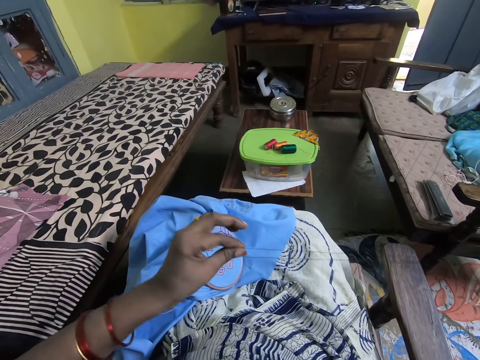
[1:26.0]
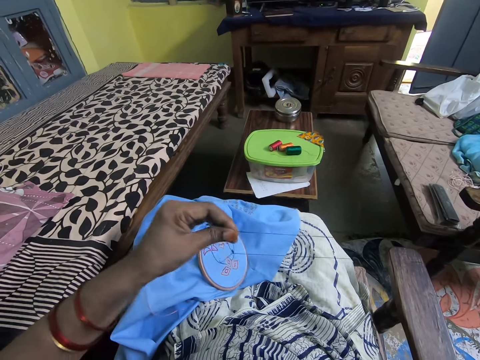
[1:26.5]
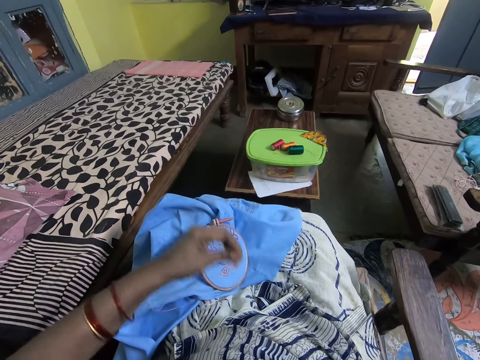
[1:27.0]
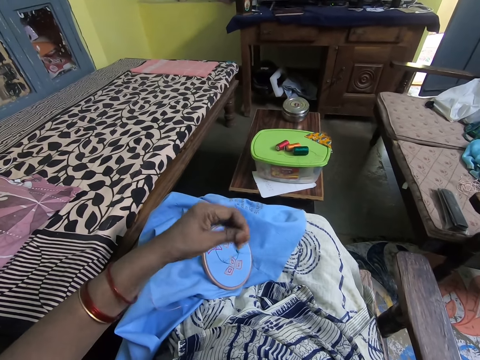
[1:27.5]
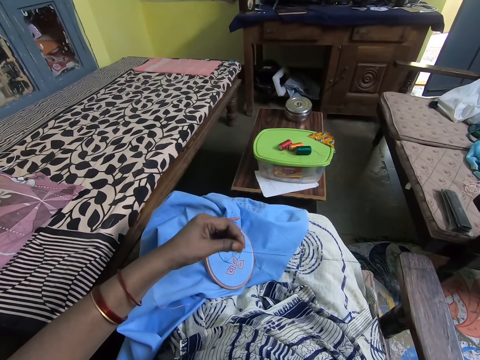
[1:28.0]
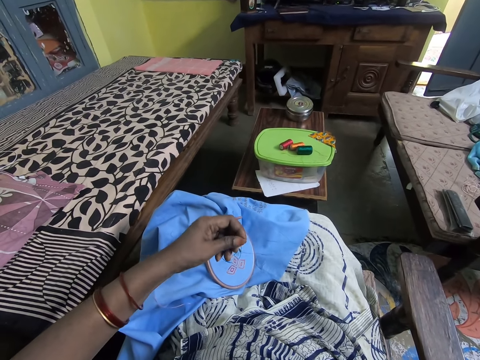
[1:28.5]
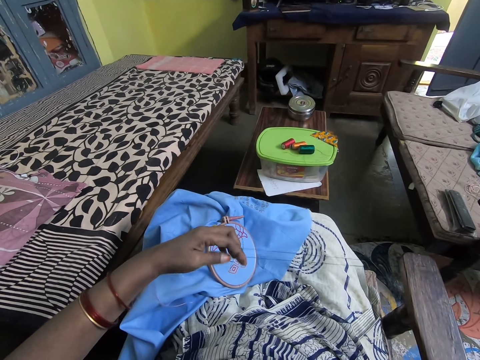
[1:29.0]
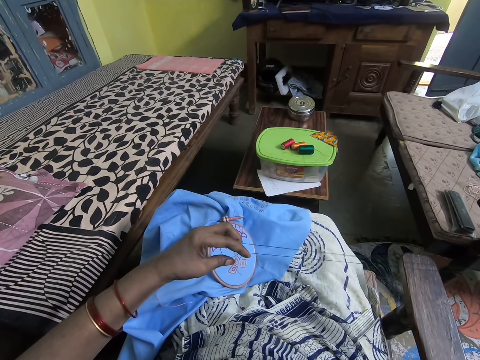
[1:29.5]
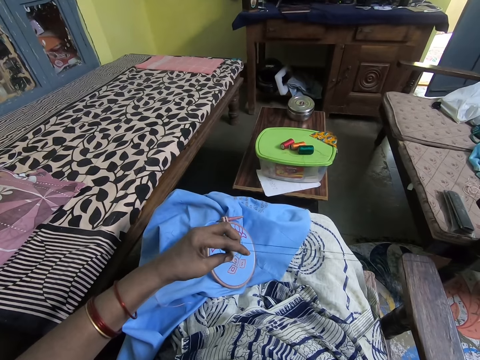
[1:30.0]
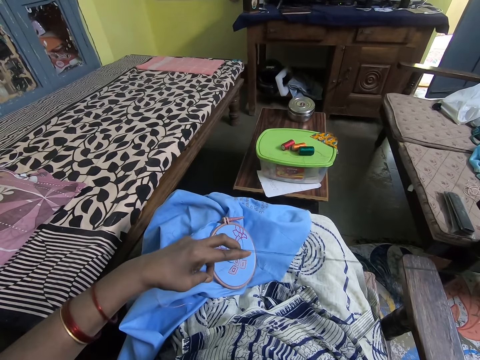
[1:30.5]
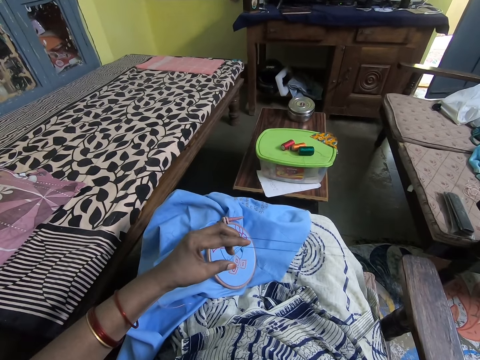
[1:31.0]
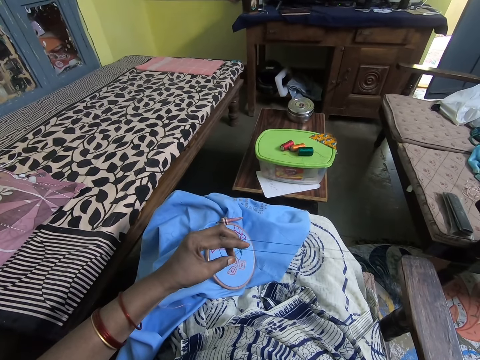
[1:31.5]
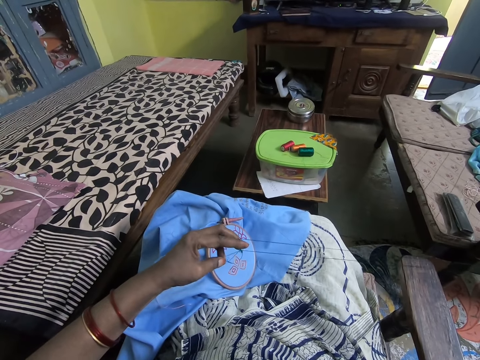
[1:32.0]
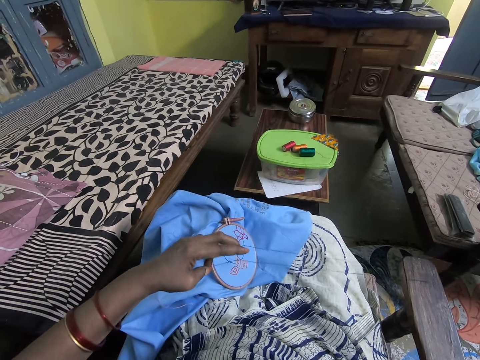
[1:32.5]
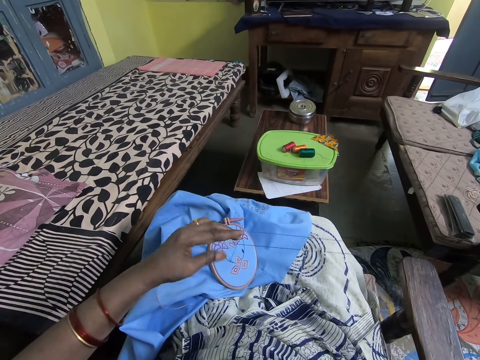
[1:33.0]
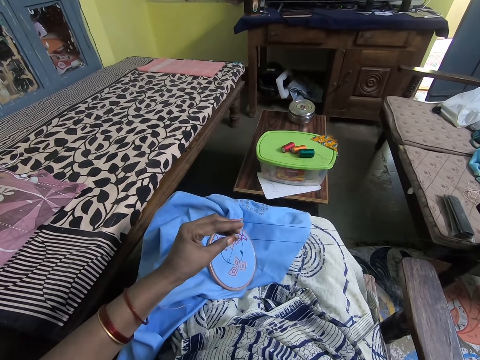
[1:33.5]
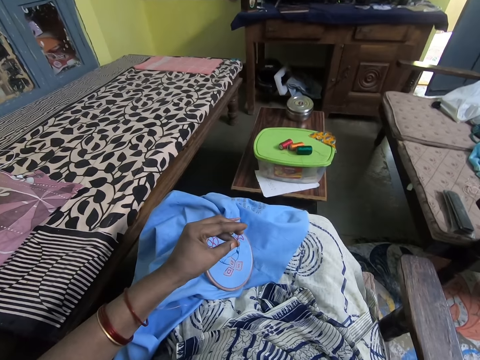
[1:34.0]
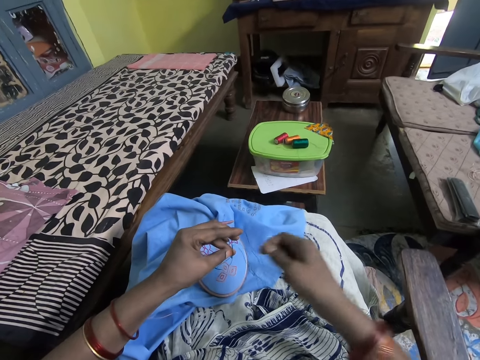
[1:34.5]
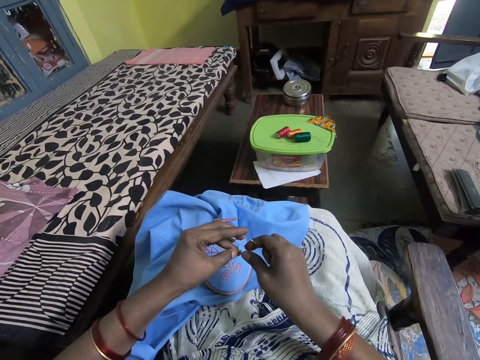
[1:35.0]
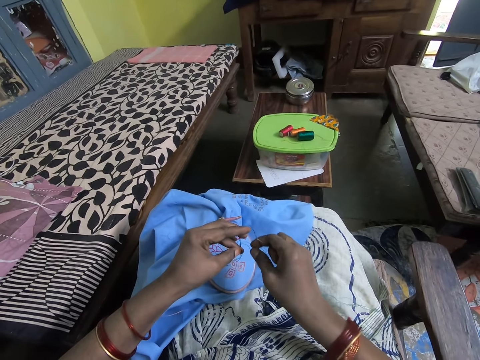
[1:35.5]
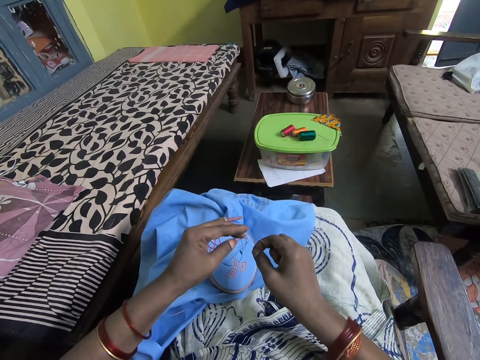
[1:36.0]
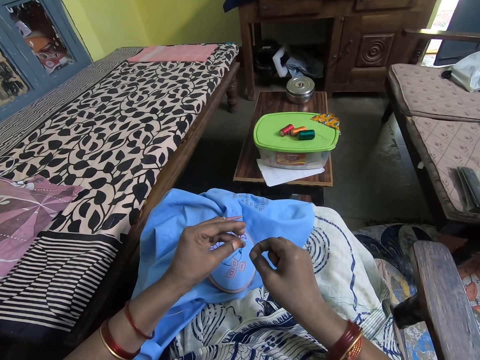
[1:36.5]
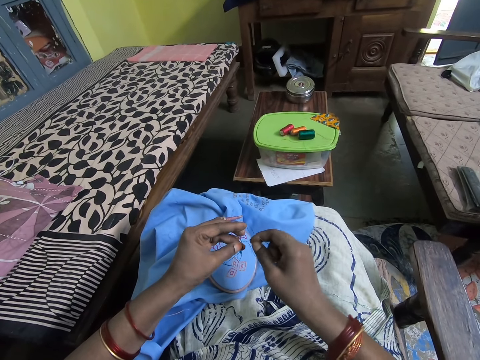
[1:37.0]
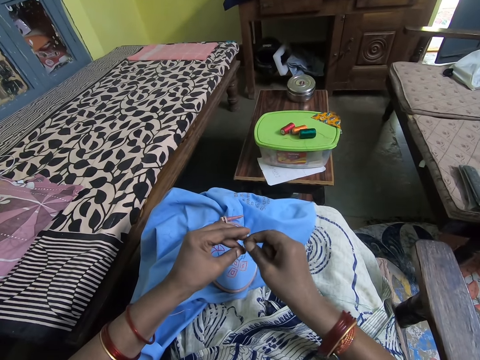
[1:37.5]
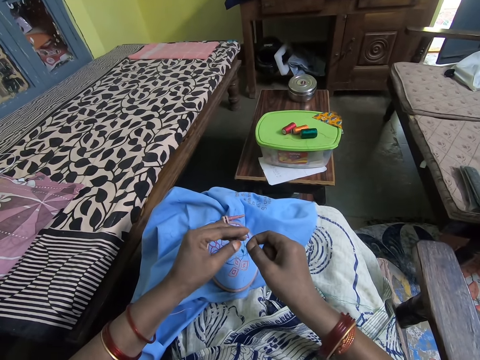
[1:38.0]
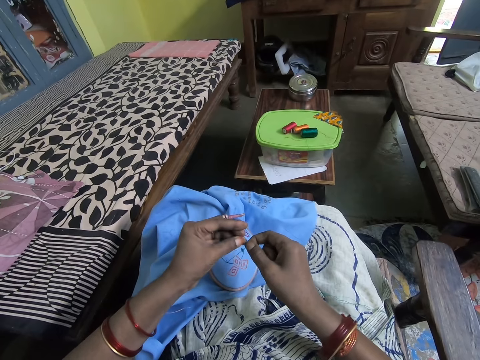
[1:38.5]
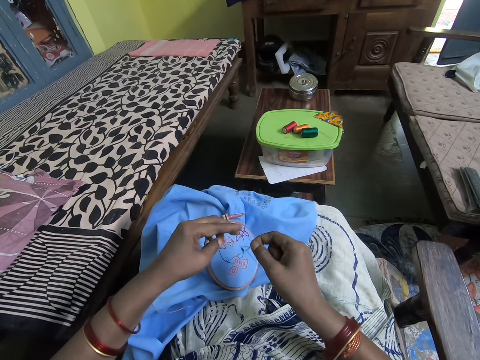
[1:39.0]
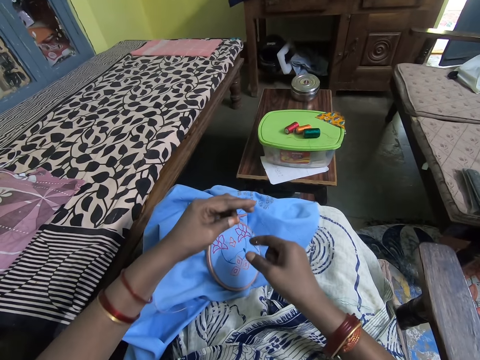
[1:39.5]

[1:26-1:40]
The camera wearer separates the thread with the left hand.

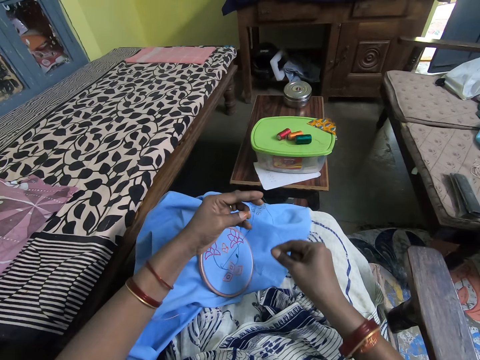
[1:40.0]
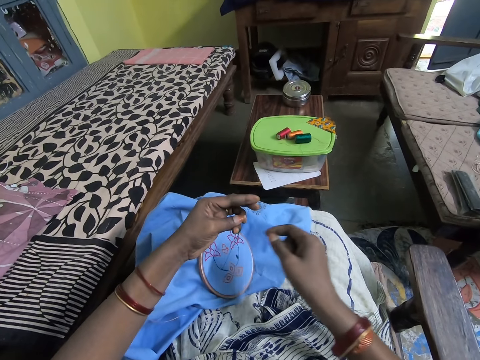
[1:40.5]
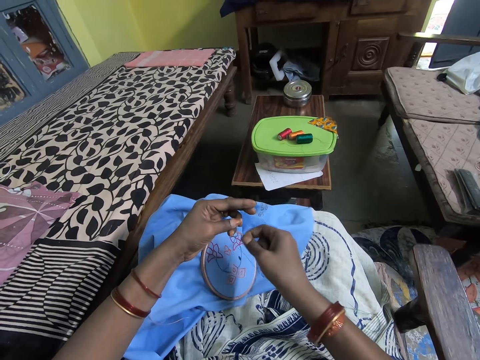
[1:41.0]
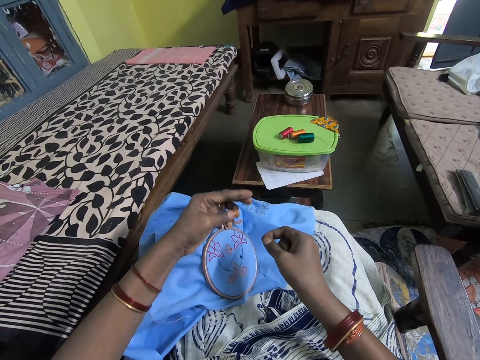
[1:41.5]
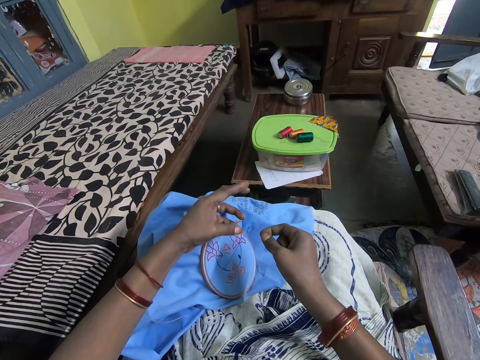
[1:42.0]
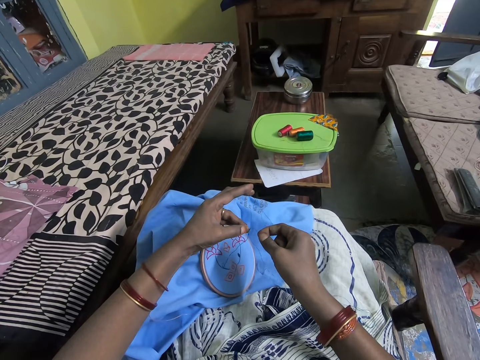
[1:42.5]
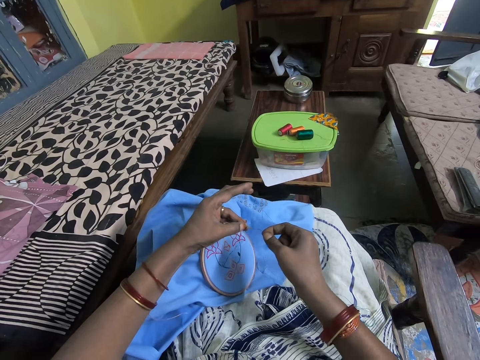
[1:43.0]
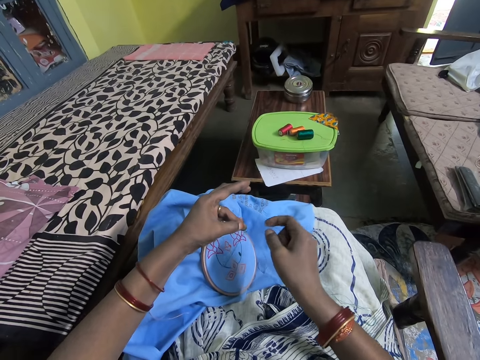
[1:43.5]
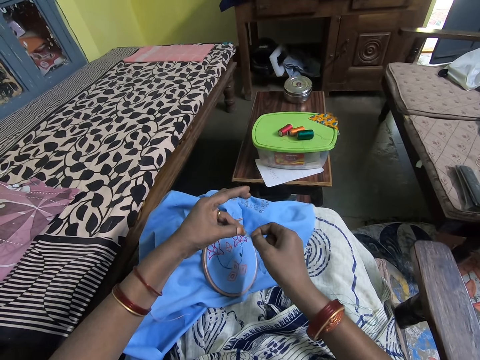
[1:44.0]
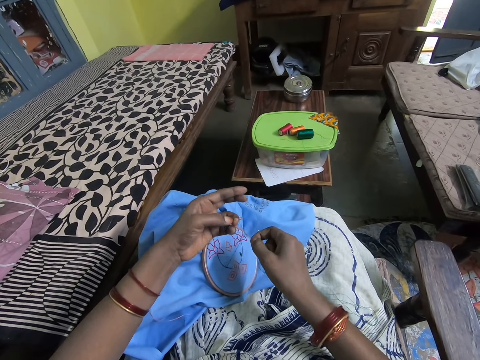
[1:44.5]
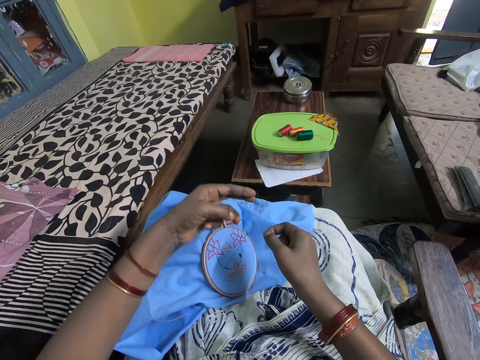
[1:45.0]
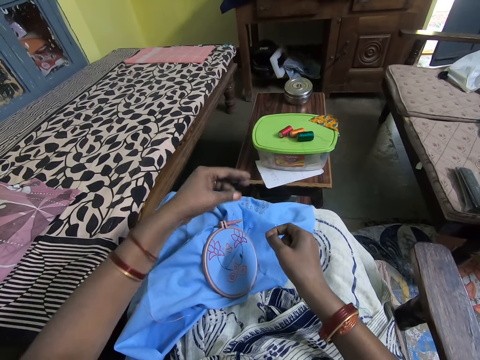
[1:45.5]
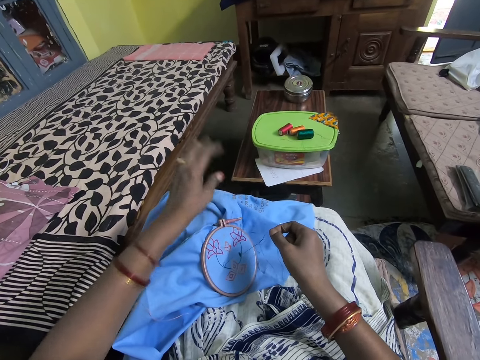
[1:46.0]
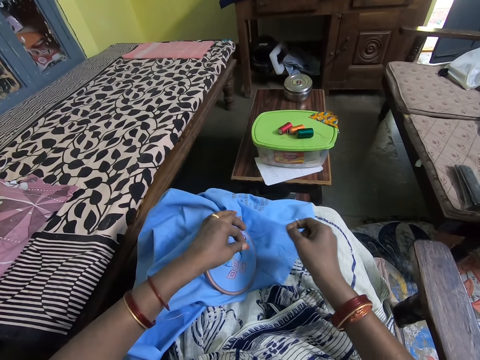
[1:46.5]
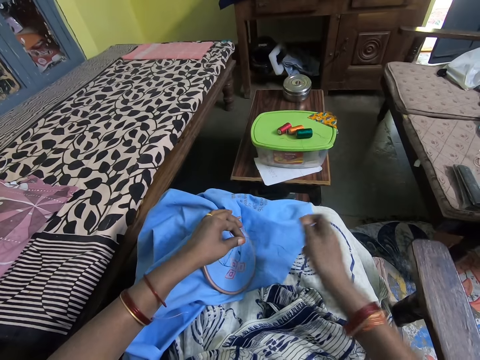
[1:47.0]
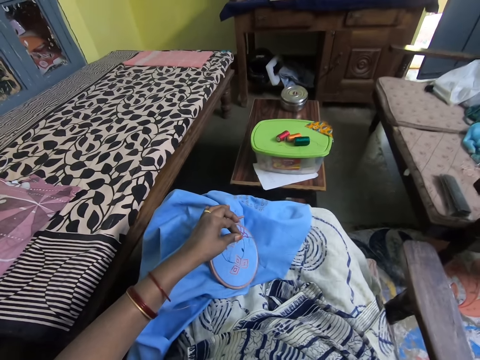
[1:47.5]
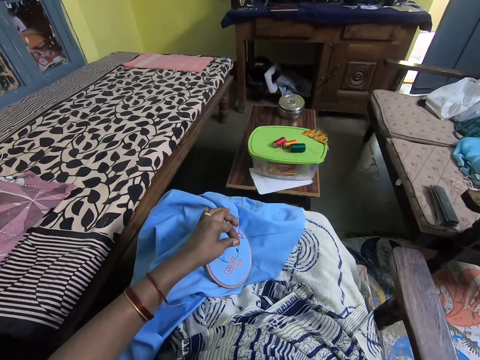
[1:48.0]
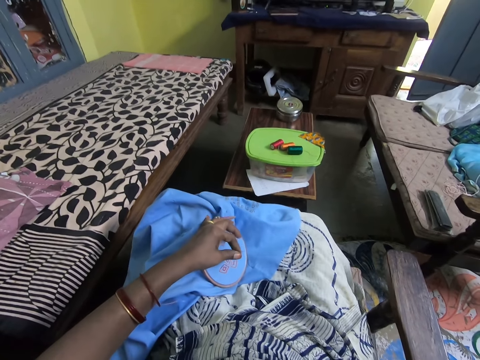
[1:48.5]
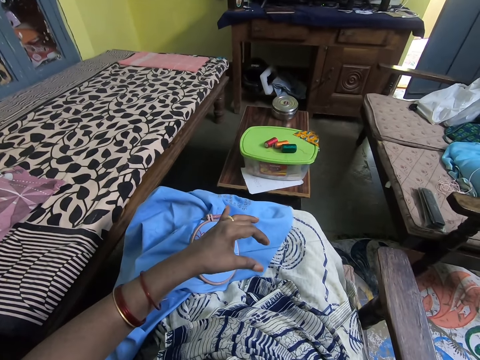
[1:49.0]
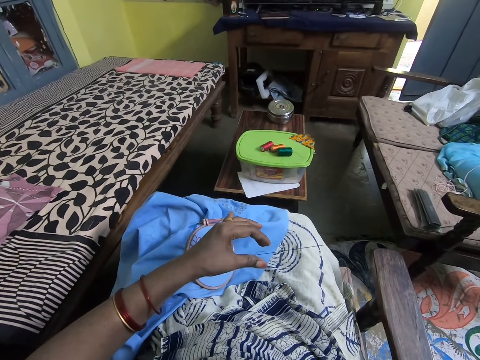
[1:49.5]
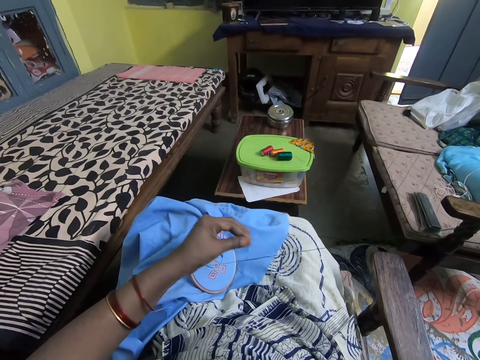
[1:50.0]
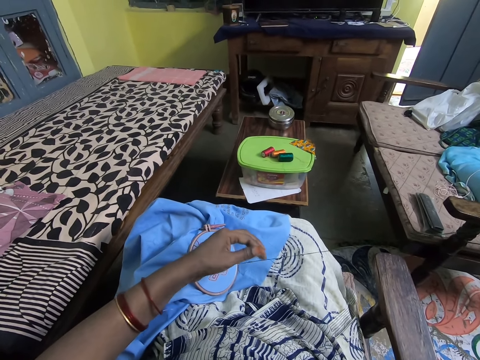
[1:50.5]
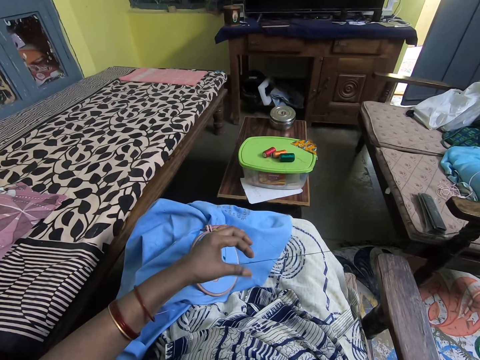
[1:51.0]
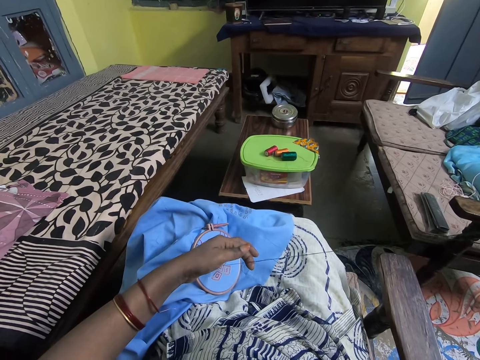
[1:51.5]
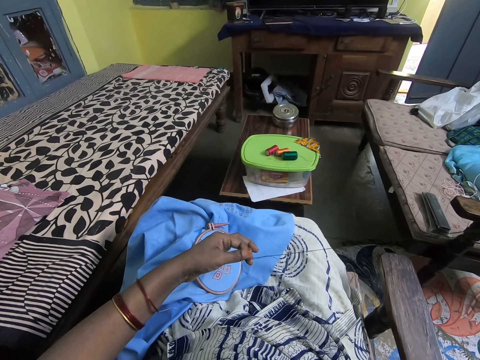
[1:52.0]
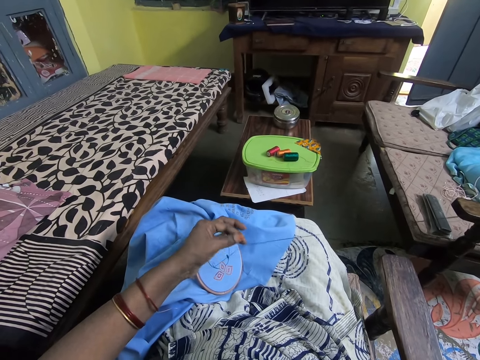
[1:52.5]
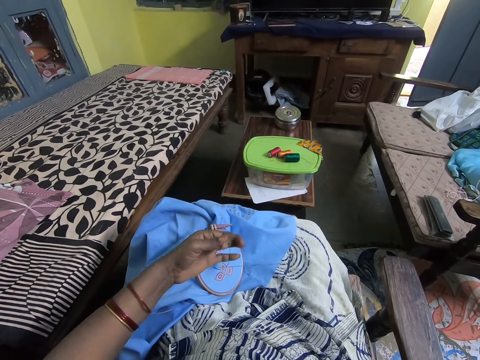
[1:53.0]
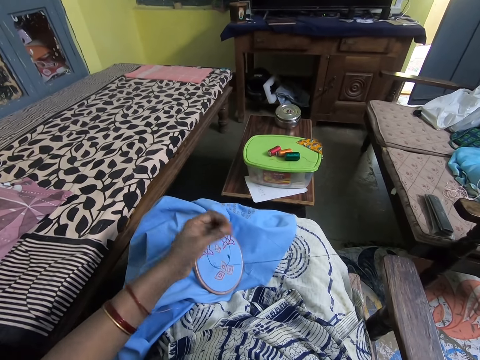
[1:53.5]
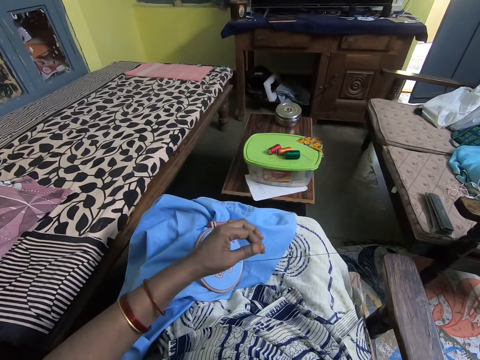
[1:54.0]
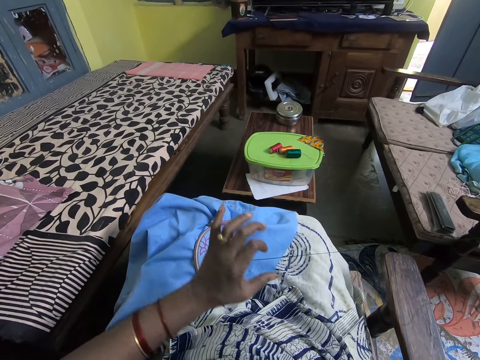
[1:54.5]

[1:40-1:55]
The camera wearer adjusts the string. They pull the thread with the right hand.
